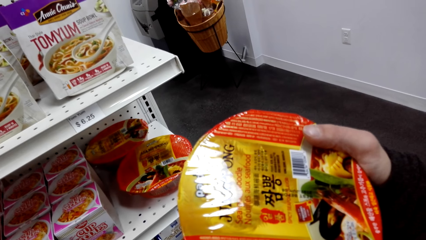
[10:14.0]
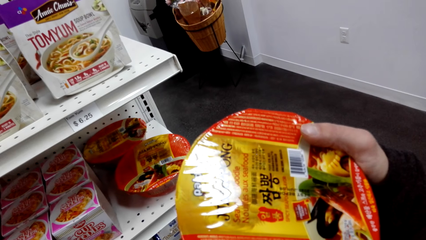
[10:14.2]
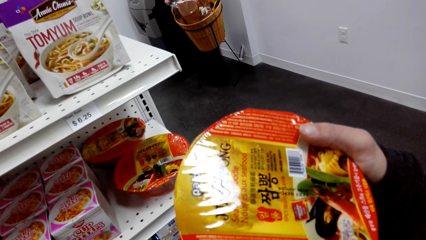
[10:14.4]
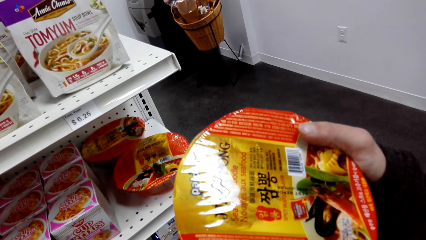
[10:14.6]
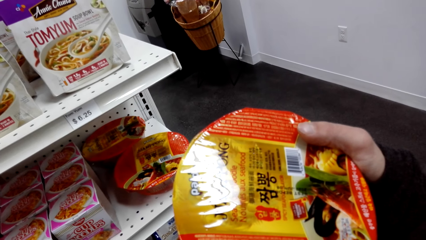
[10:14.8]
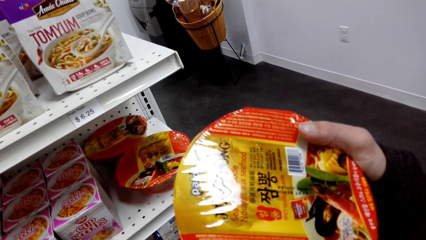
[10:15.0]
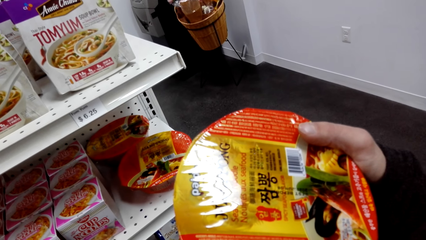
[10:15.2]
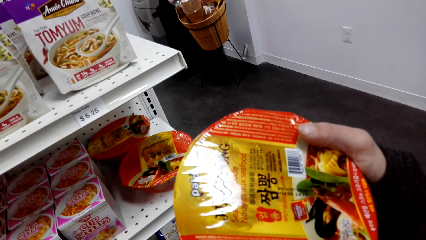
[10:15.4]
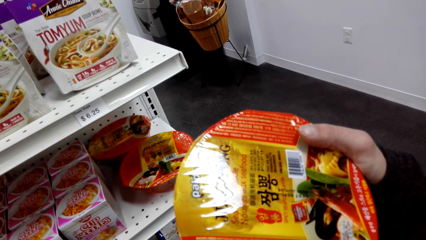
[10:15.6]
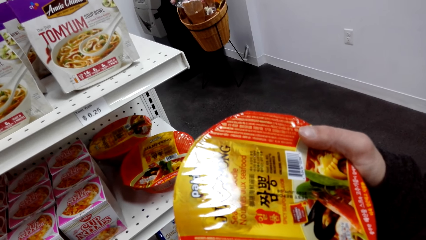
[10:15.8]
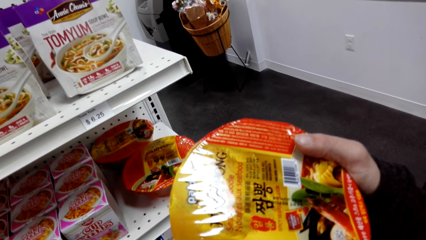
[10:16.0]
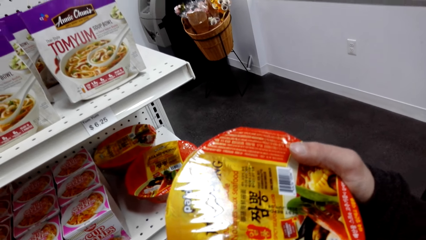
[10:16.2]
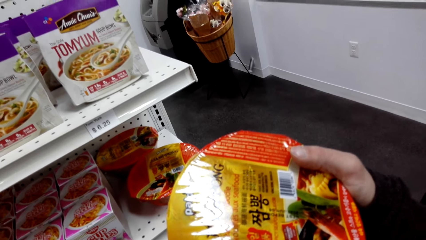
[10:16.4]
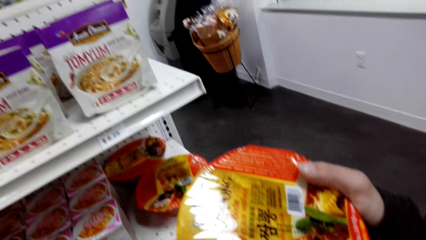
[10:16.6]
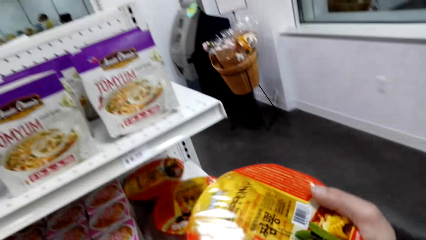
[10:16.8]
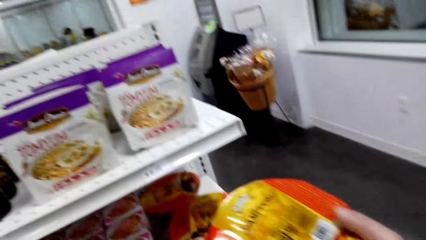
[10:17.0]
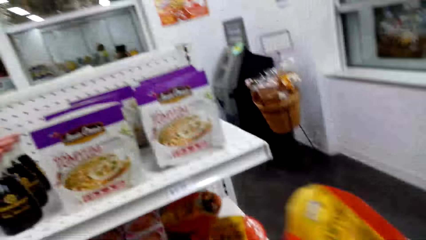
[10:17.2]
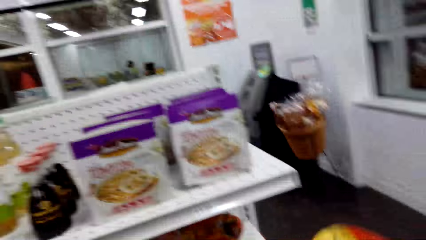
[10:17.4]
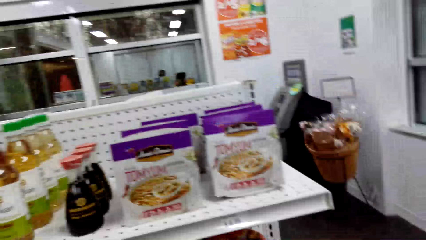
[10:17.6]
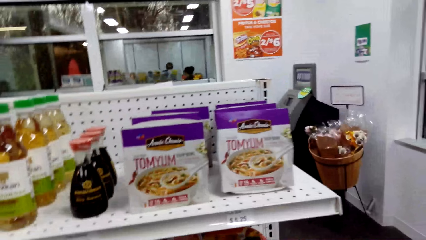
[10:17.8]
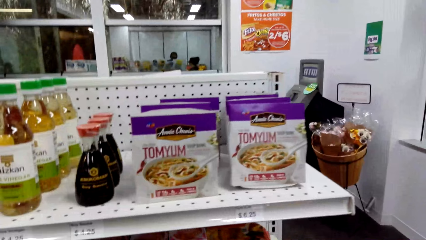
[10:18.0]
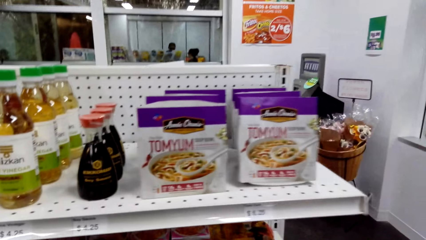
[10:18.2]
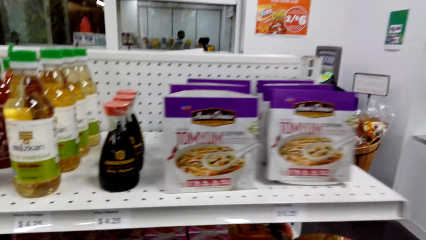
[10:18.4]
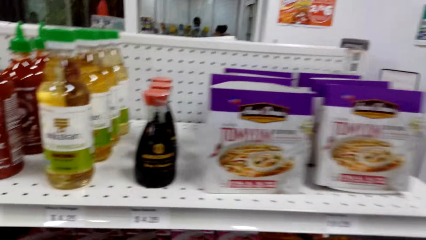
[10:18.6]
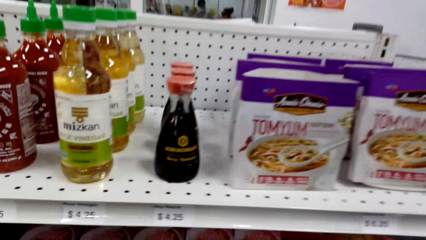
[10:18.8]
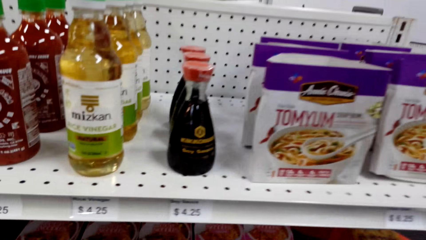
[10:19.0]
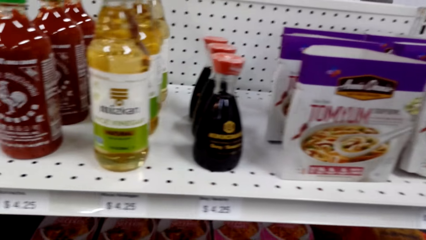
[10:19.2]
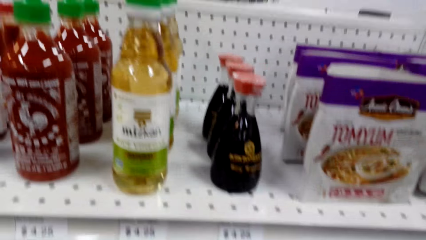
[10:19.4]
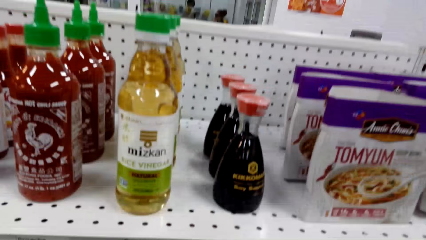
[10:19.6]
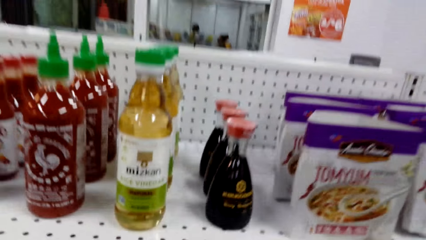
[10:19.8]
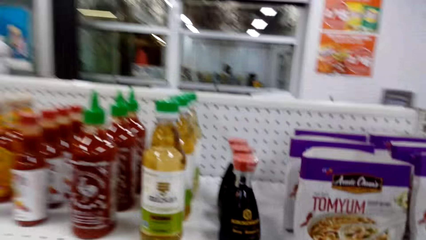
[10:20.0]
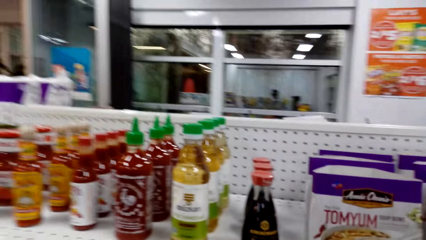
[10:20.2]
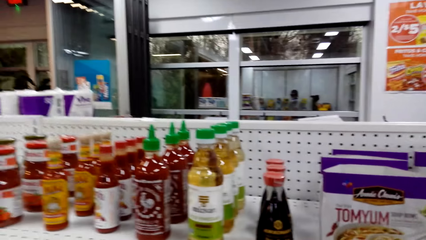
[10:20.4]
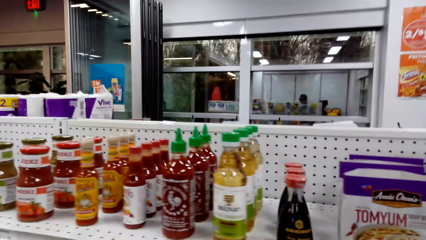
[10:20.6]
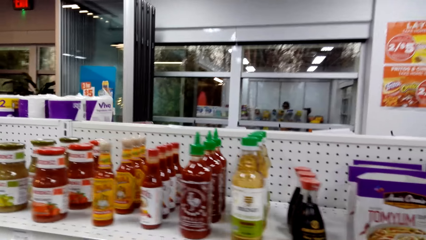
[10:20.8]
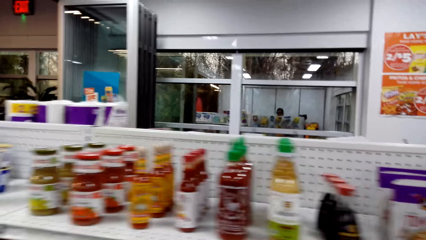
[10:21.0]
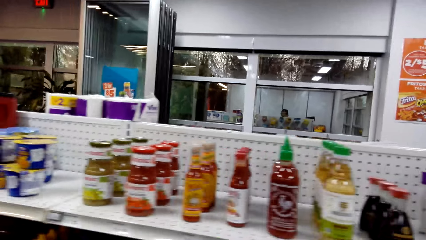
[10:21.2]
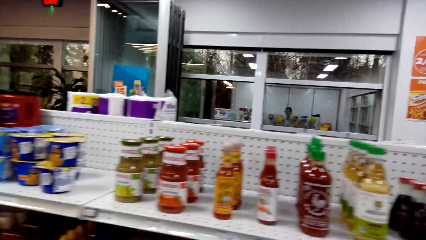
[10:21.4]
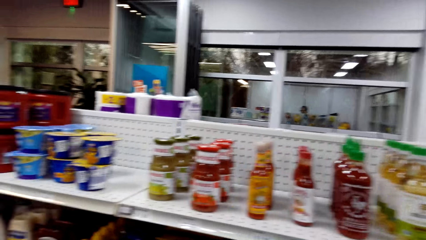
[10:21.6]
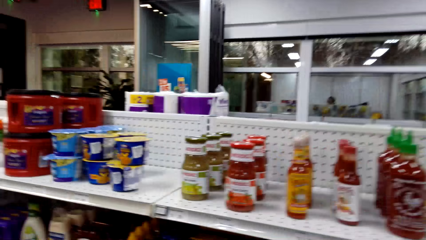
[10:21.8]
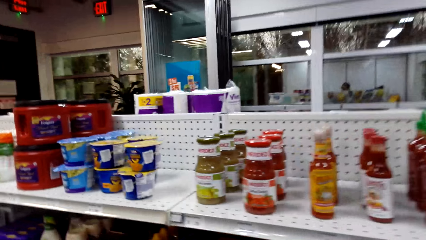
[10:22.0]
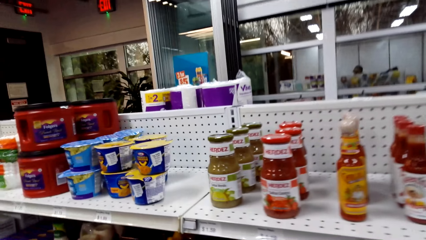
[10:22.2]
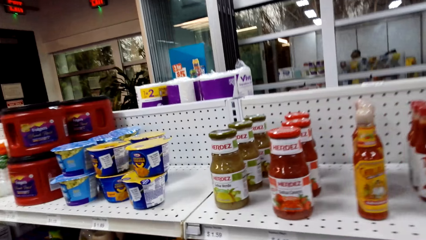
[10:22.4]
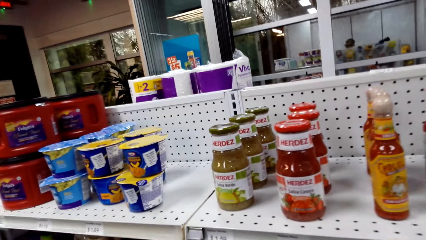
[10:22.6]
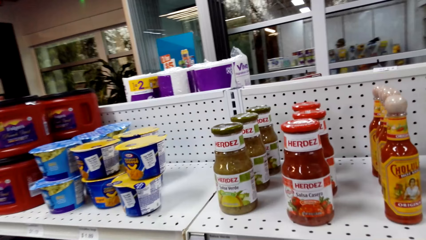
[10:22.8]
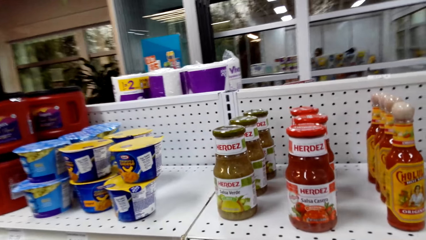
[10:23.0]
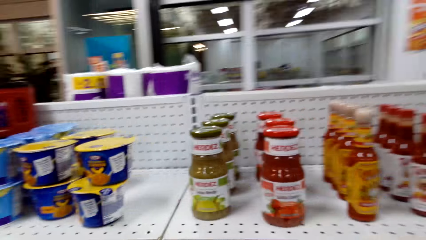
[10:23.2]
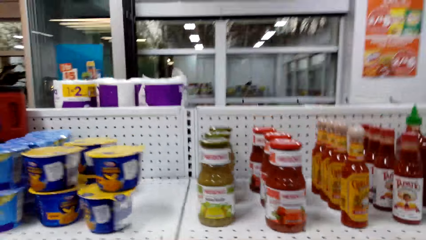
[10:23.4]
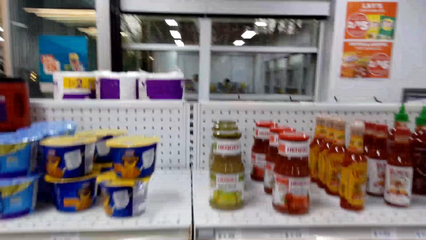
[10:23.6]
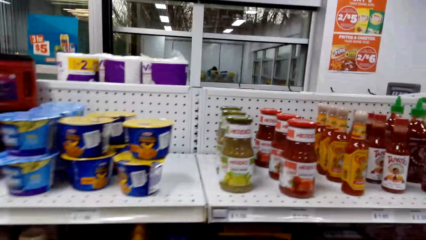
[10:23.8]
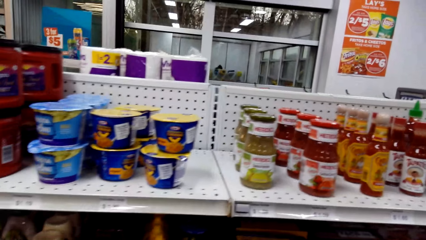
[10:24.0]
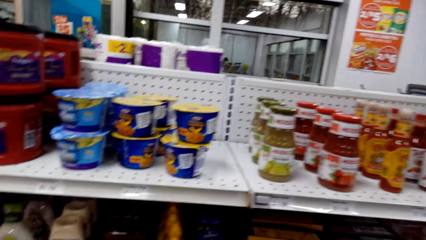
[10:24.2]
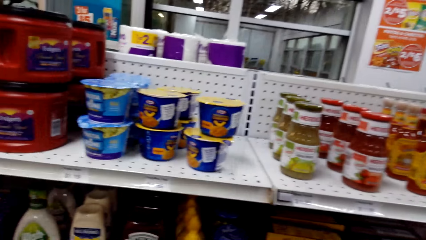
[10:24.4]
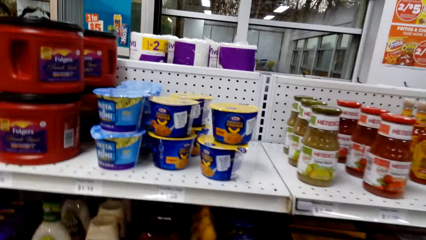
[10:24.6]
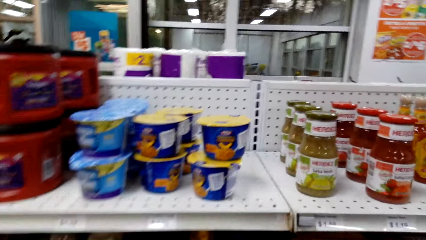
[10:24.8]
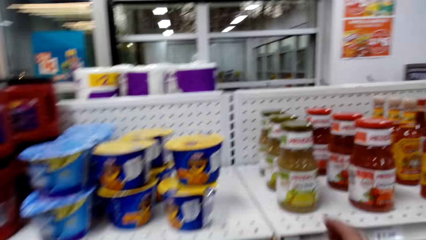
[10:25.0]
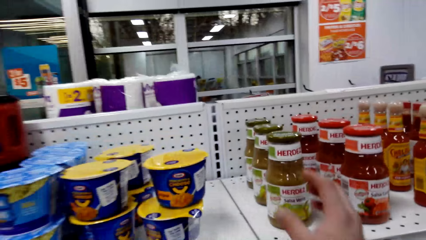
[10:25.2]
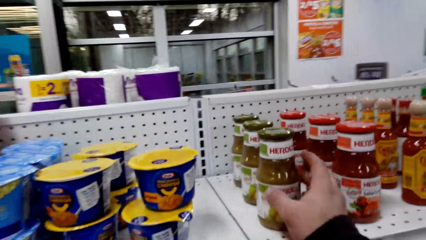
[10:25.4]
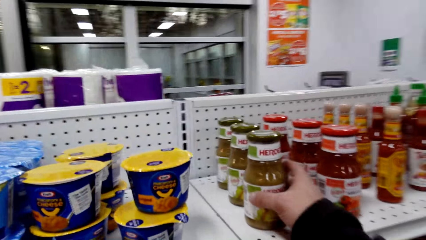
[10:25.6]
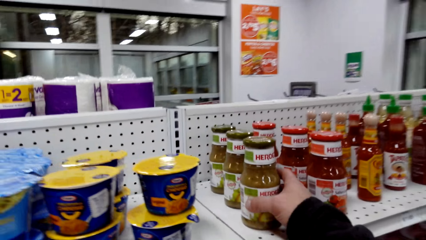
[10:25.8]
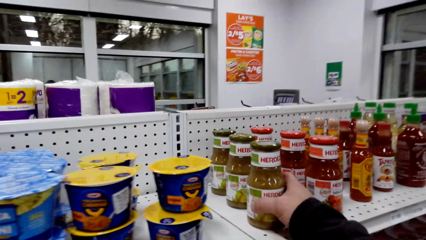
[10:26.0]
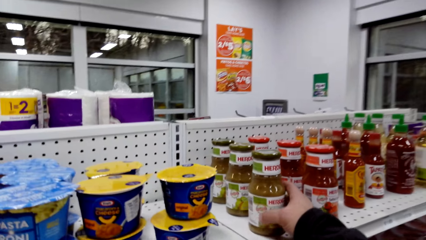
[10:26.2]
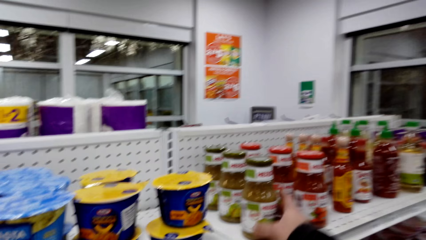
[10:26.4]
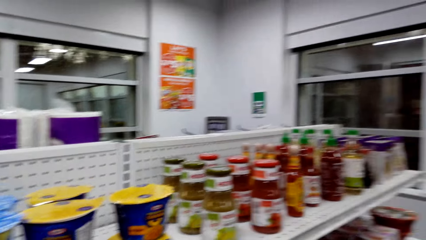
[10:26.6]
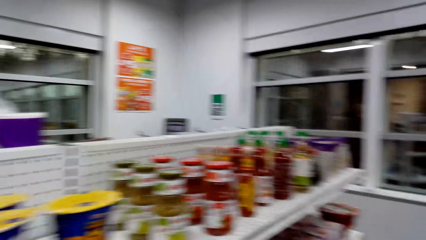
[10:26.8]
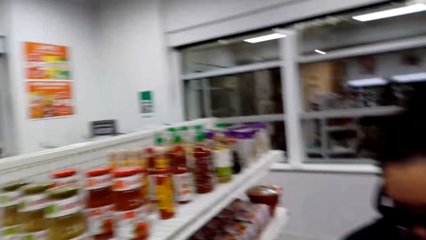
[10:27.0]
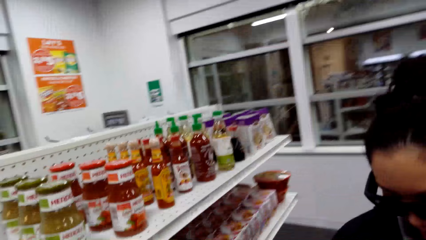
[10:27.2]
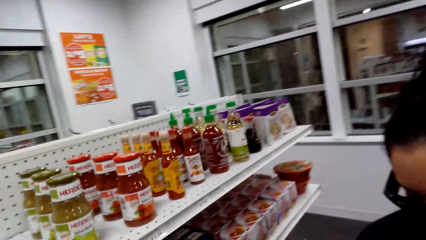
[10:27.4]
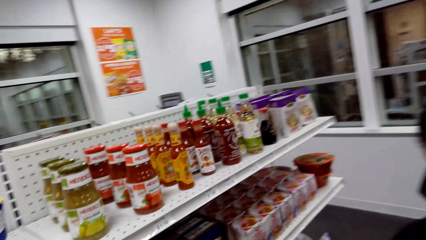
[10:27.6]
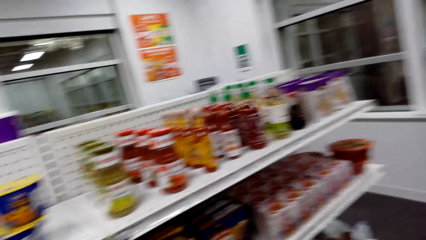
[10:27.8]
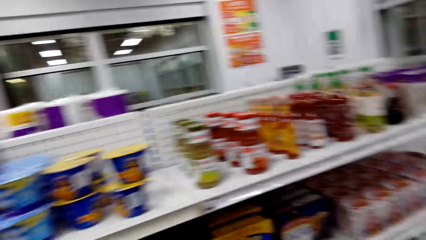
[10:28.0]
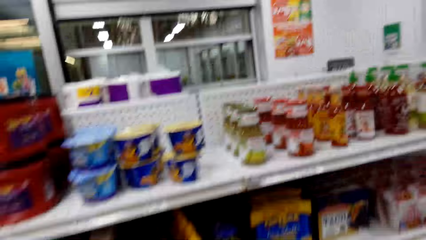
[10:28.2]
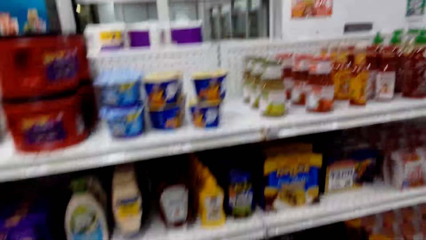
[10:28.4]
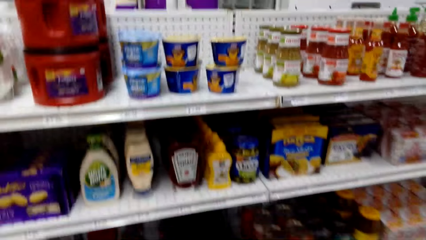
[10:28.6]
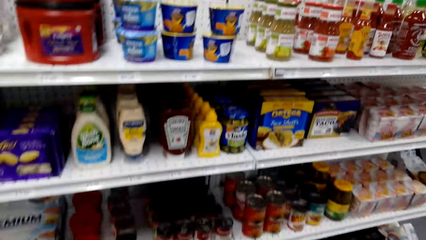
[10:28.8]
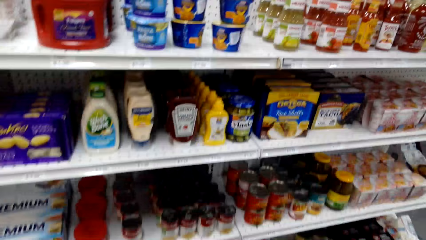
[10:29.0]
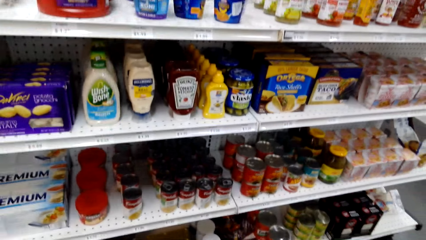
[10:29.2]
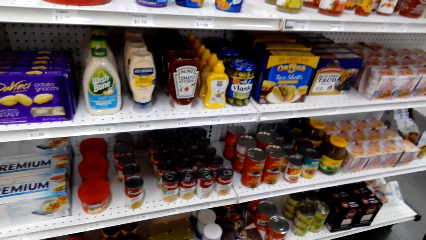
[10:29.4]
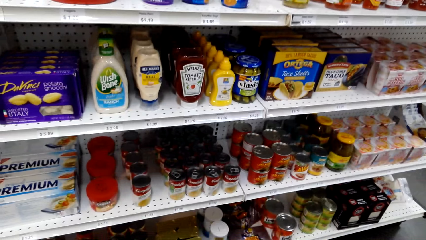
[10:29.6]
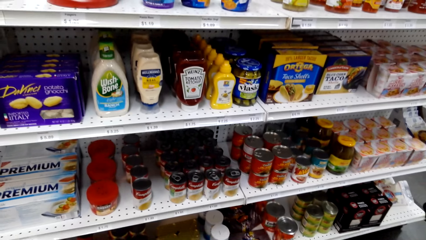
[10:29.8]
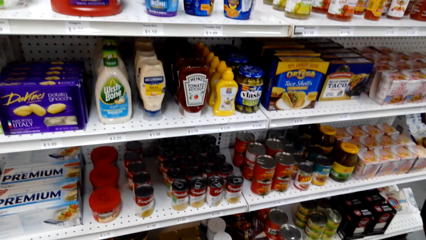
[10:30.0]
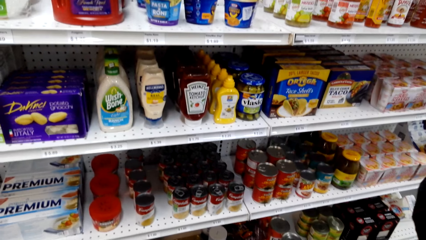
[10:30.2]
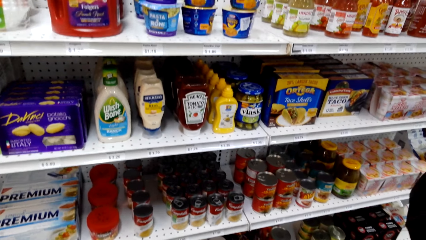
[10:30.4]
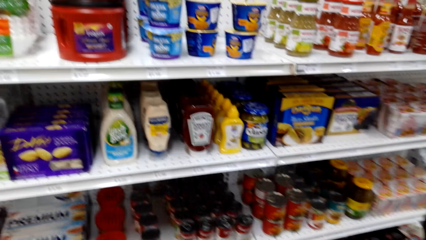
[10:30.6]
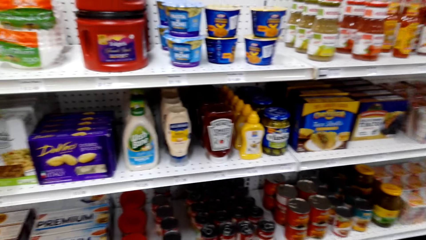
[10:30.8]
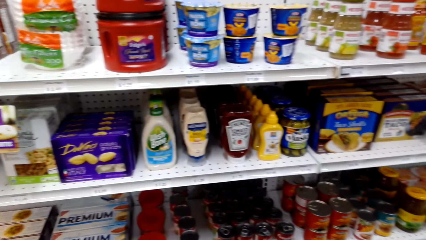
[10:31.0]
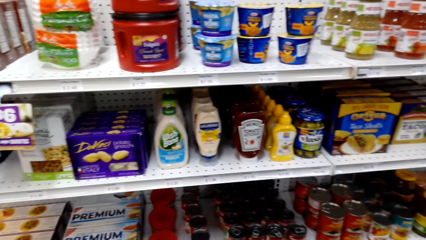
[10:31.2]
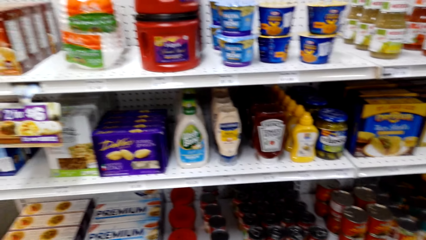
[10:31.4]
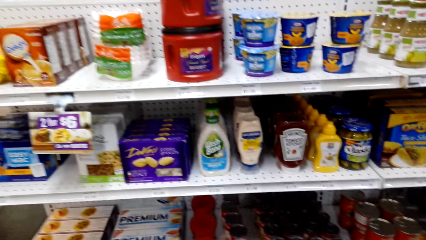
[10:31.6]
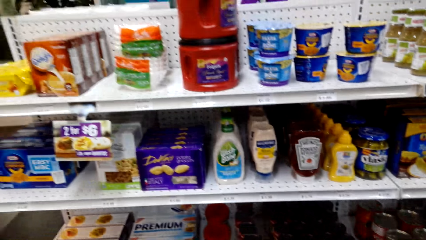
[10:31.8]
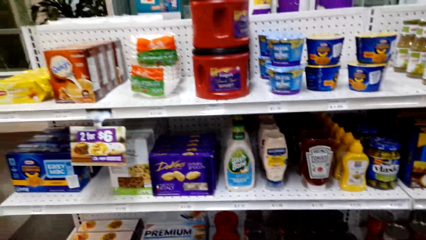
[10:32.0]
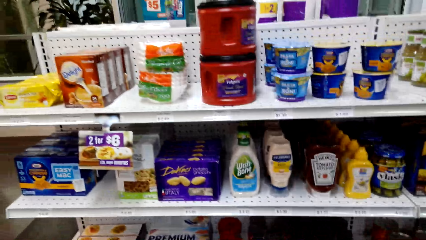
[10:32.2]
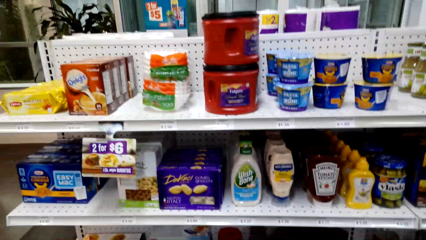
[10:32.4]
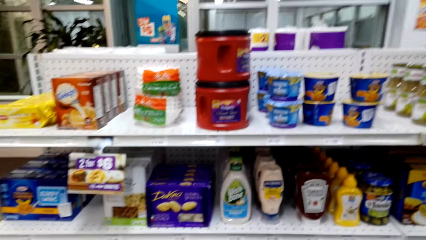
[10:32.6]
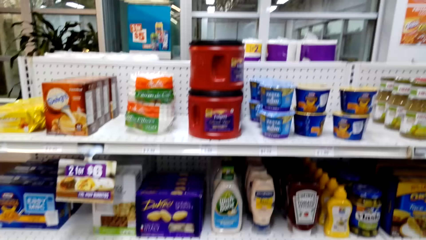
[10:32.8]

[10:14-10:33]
The camera wearer stares at the shelf. They talk to a woman. They stare at the shelf. They inspect a sauce on the shelf. They talk to the woman. They stare at the shelf.
